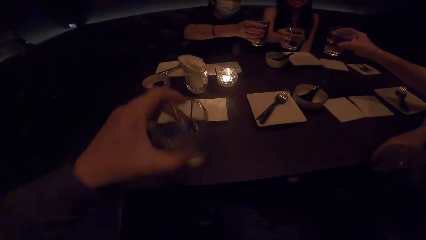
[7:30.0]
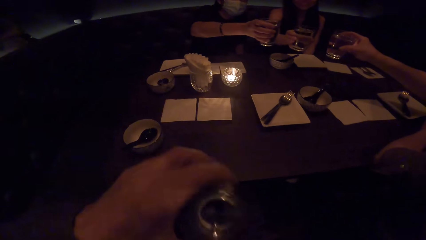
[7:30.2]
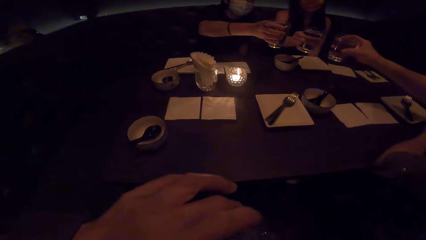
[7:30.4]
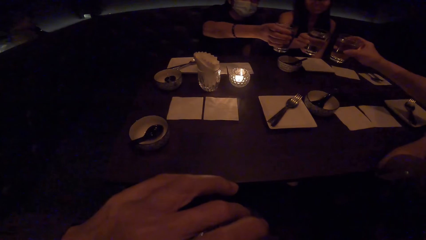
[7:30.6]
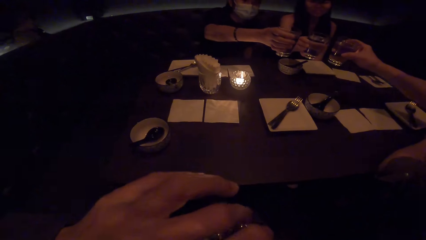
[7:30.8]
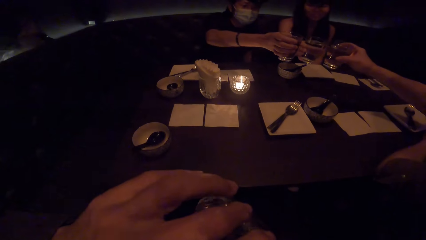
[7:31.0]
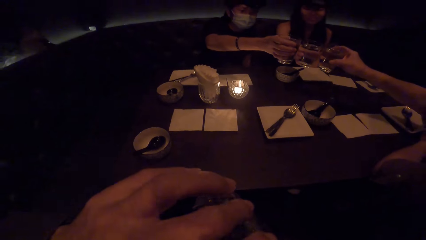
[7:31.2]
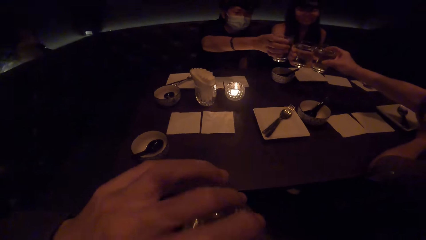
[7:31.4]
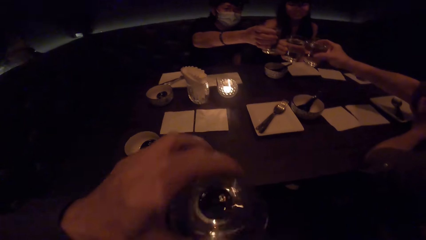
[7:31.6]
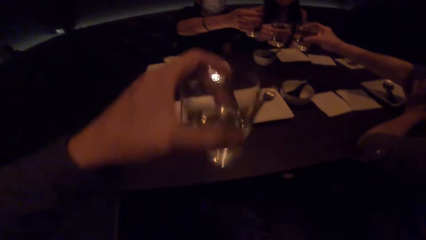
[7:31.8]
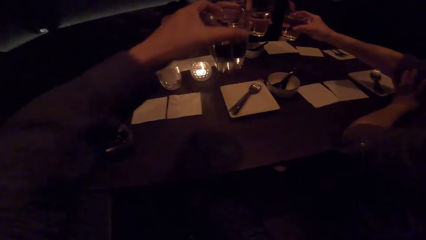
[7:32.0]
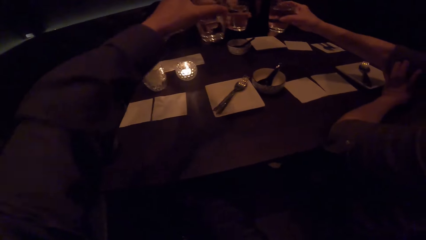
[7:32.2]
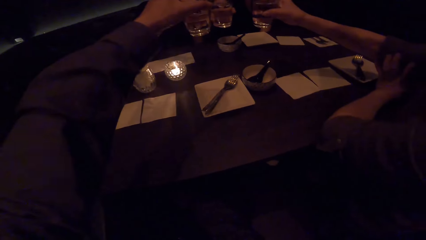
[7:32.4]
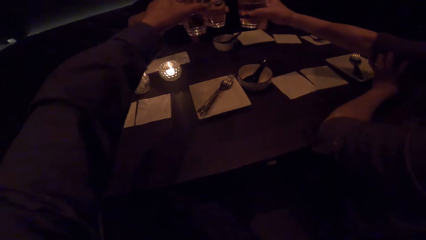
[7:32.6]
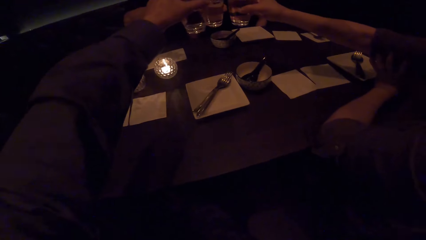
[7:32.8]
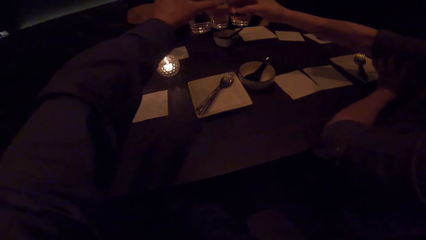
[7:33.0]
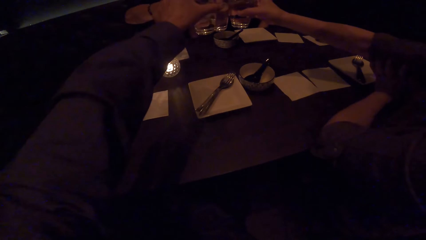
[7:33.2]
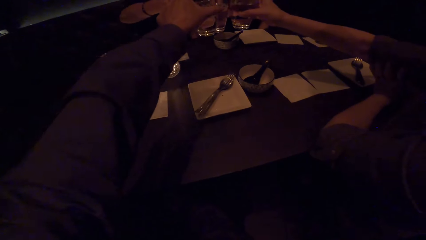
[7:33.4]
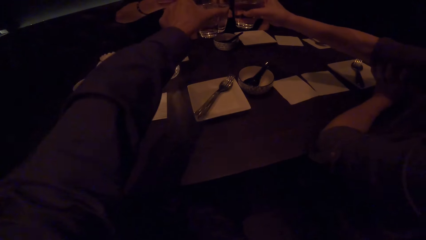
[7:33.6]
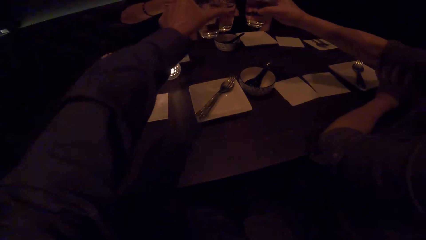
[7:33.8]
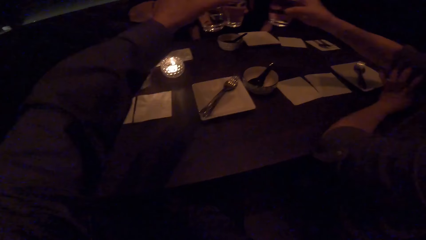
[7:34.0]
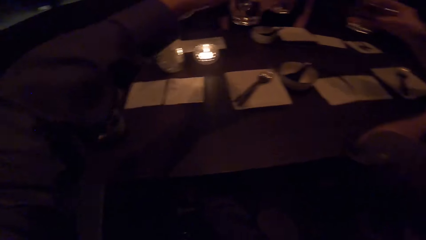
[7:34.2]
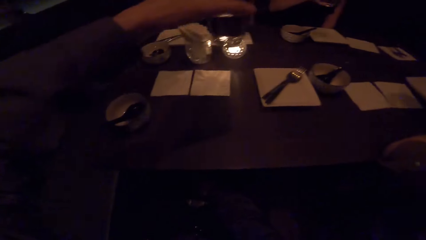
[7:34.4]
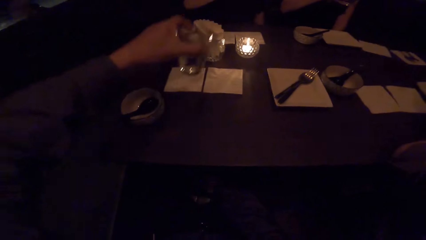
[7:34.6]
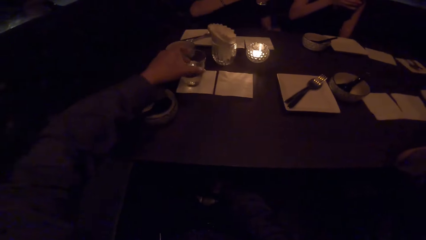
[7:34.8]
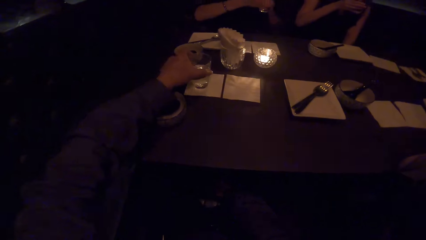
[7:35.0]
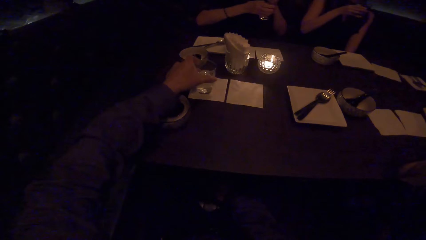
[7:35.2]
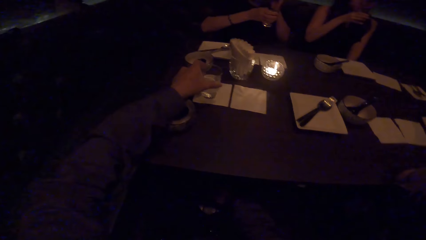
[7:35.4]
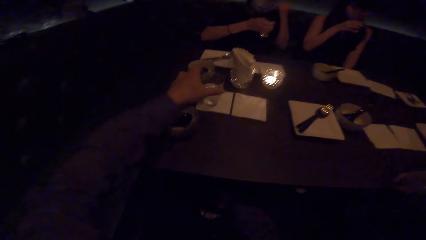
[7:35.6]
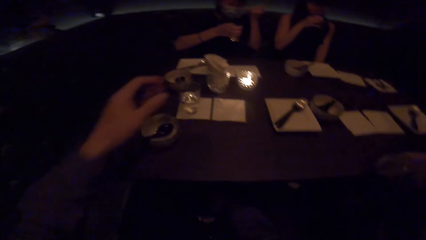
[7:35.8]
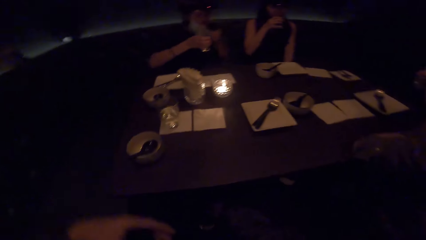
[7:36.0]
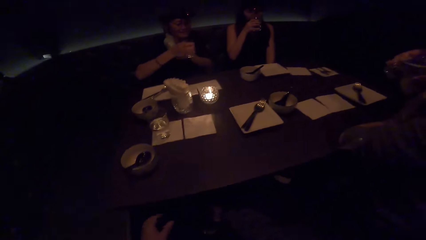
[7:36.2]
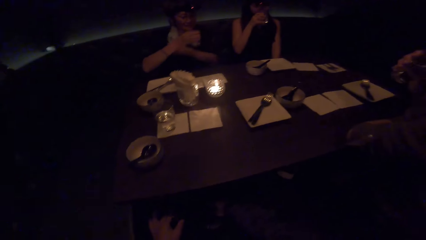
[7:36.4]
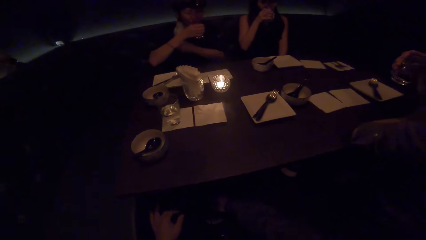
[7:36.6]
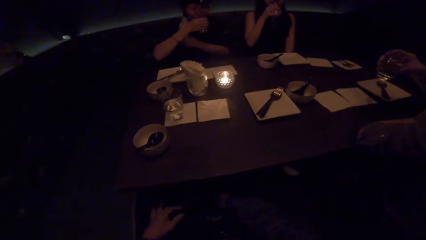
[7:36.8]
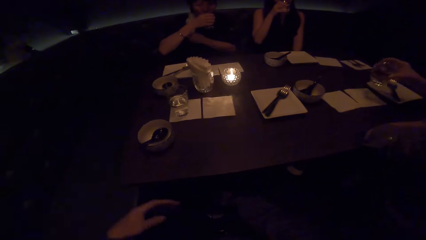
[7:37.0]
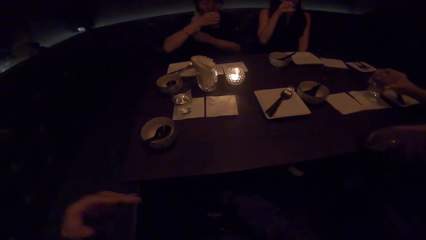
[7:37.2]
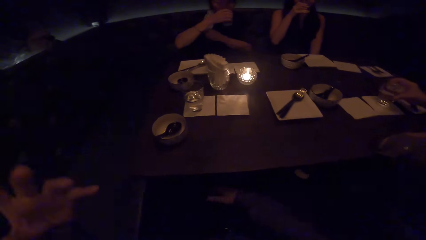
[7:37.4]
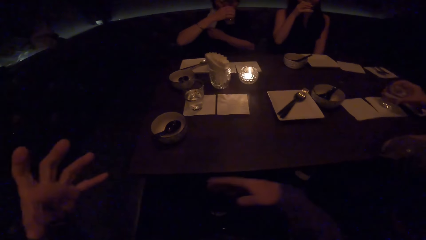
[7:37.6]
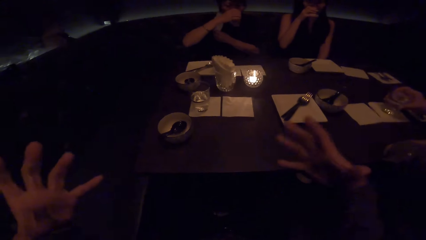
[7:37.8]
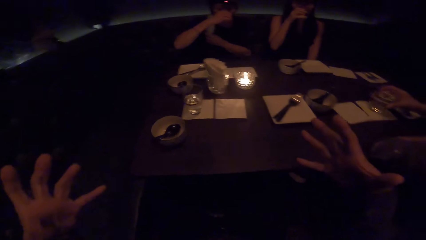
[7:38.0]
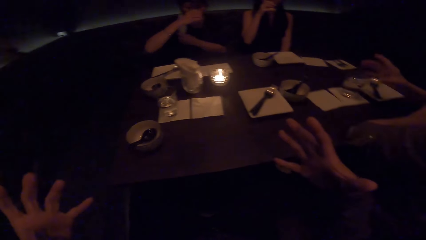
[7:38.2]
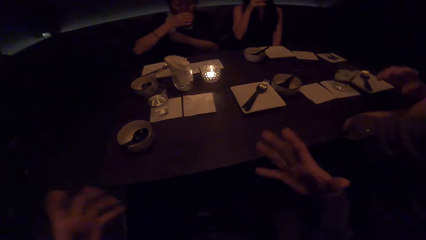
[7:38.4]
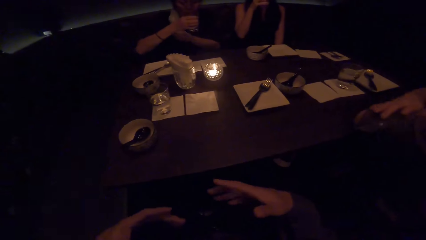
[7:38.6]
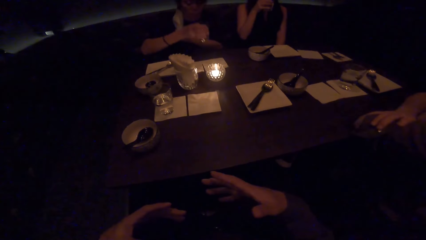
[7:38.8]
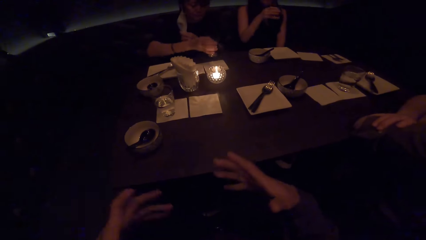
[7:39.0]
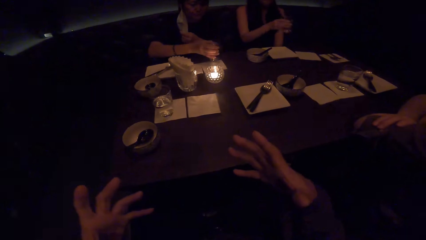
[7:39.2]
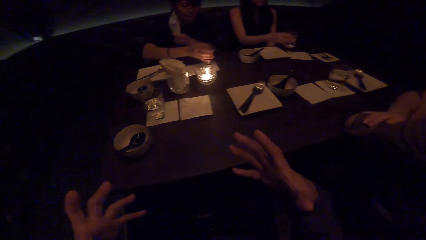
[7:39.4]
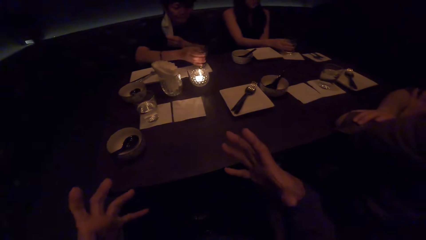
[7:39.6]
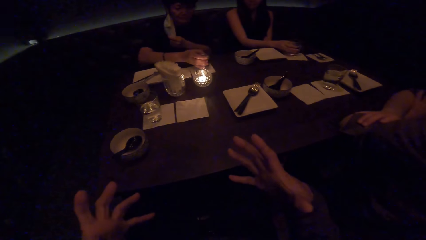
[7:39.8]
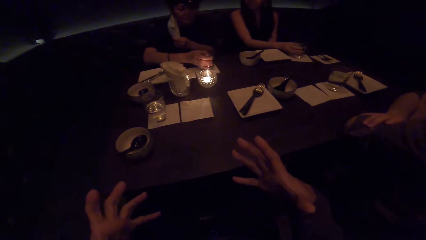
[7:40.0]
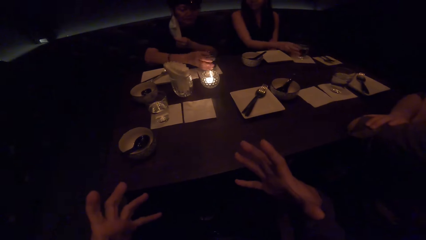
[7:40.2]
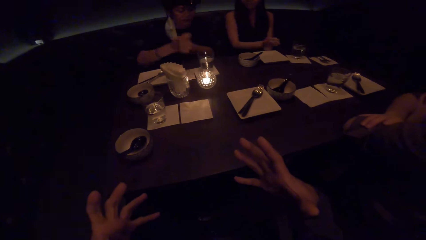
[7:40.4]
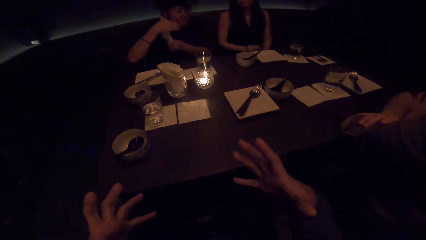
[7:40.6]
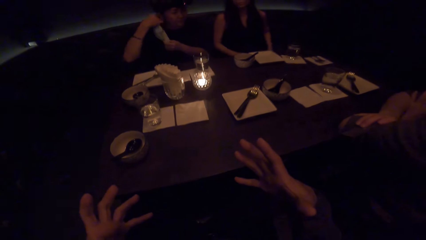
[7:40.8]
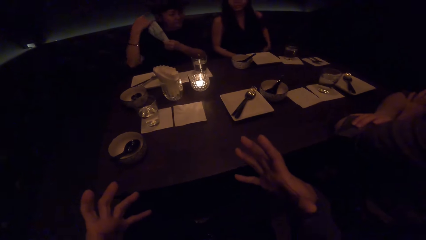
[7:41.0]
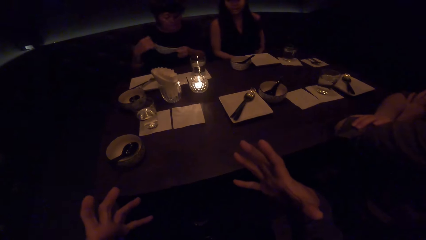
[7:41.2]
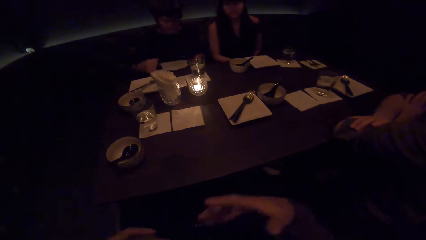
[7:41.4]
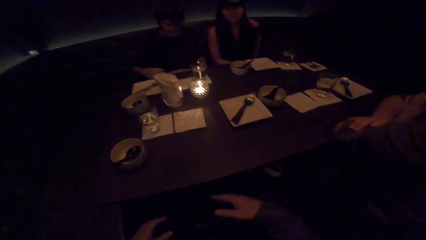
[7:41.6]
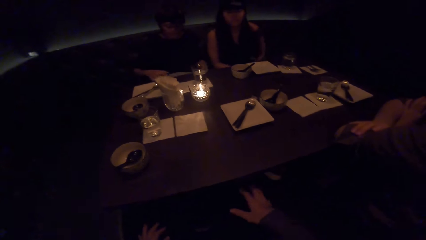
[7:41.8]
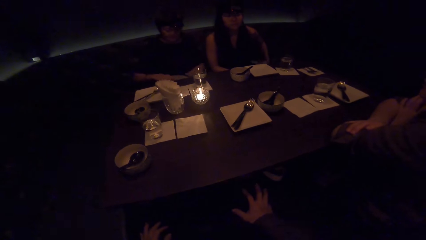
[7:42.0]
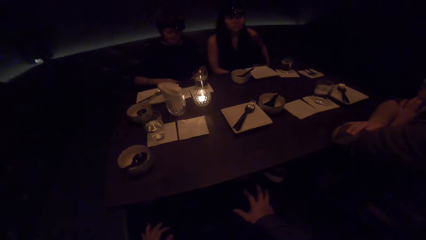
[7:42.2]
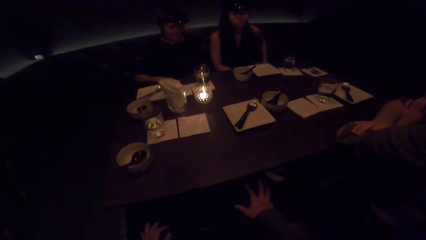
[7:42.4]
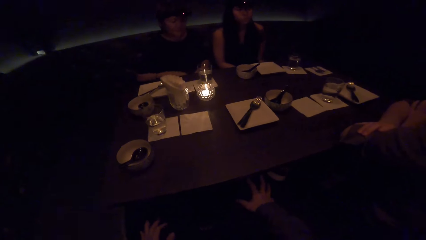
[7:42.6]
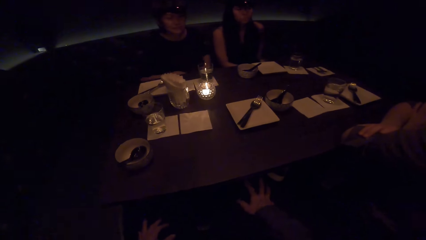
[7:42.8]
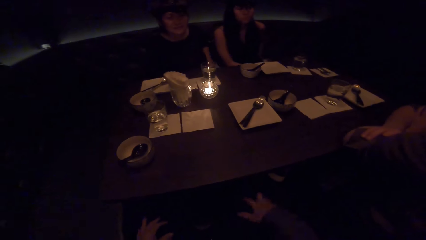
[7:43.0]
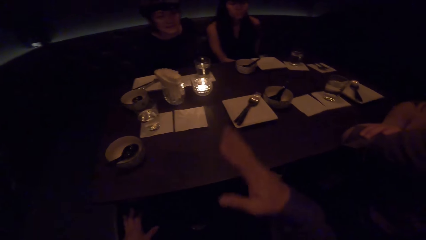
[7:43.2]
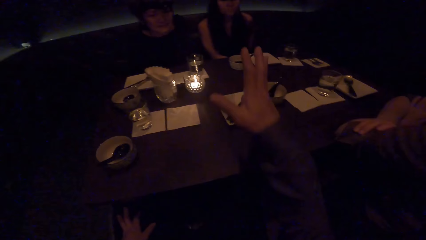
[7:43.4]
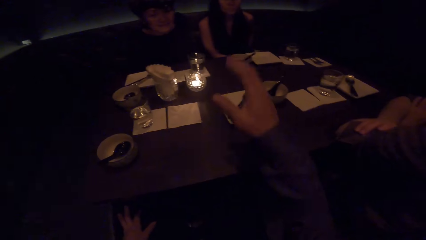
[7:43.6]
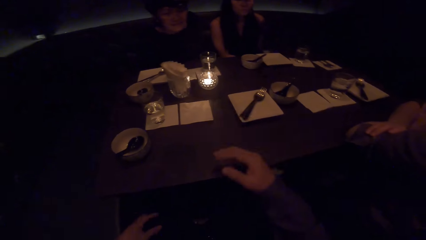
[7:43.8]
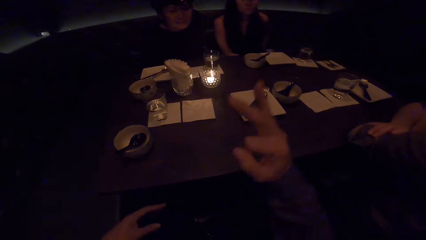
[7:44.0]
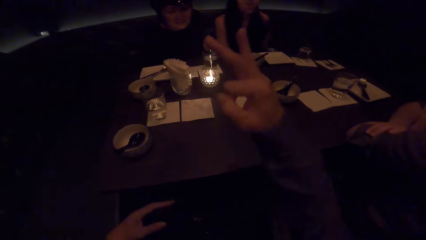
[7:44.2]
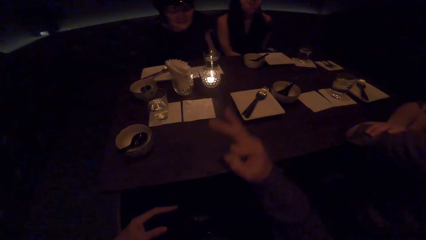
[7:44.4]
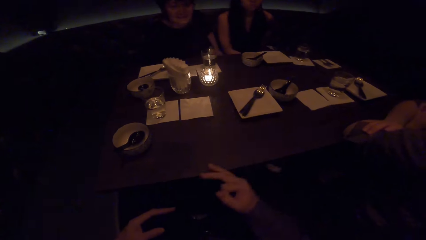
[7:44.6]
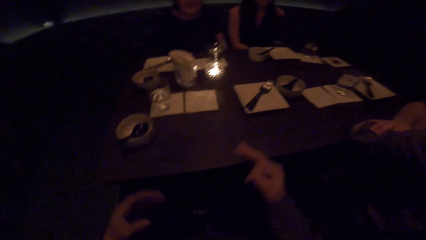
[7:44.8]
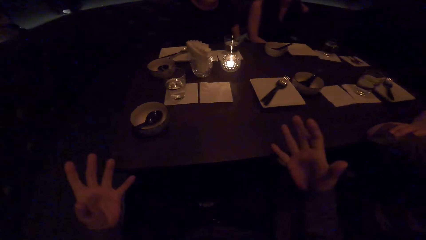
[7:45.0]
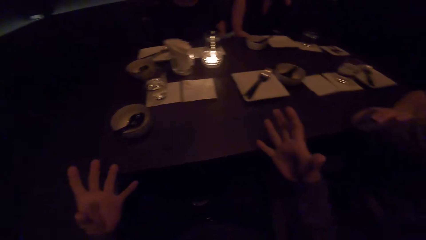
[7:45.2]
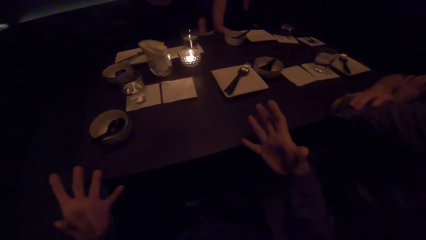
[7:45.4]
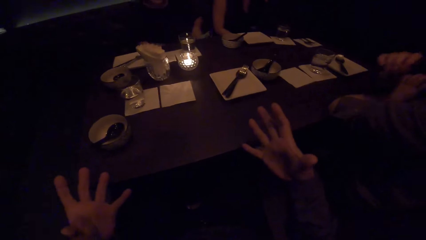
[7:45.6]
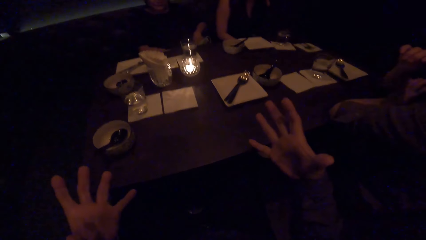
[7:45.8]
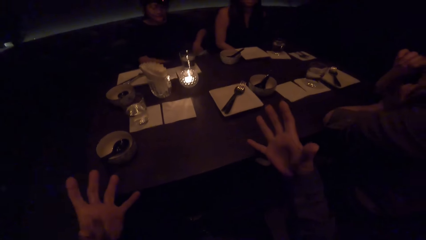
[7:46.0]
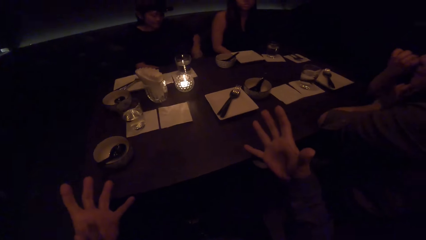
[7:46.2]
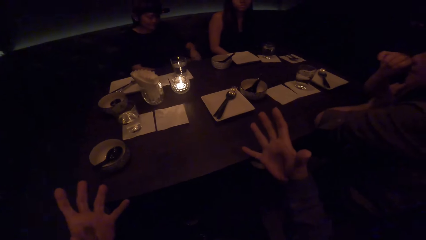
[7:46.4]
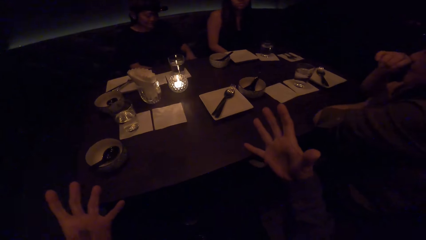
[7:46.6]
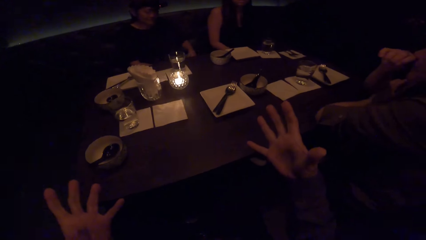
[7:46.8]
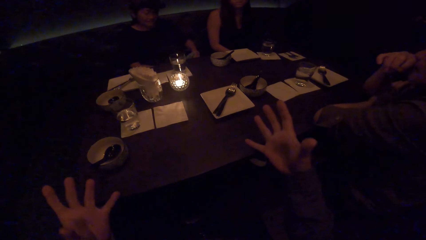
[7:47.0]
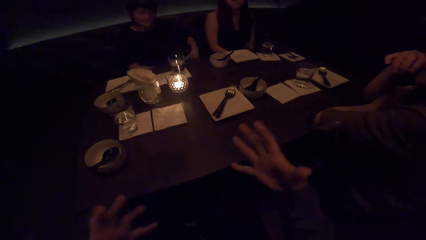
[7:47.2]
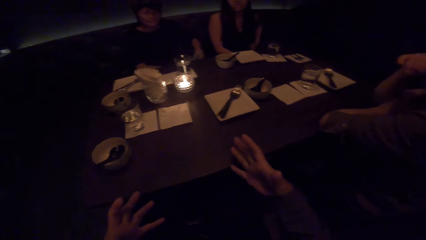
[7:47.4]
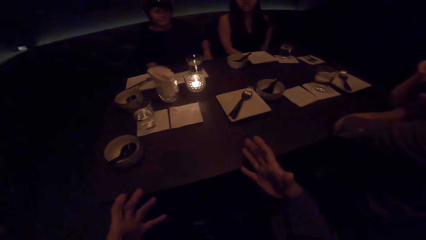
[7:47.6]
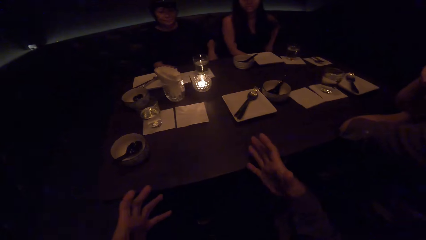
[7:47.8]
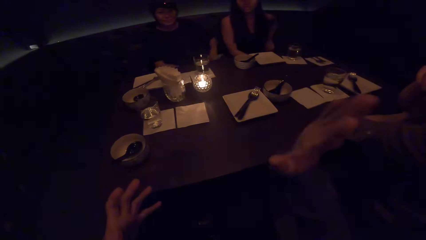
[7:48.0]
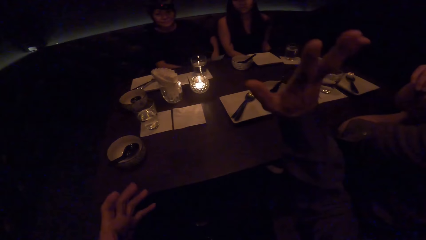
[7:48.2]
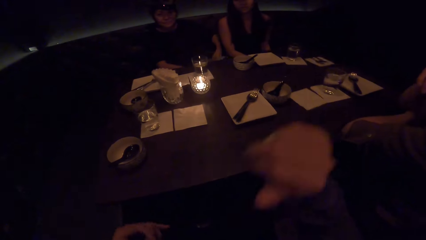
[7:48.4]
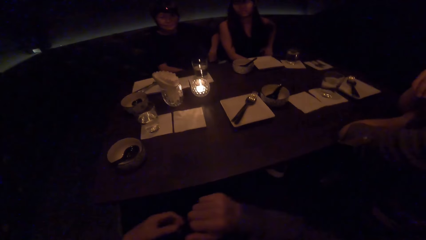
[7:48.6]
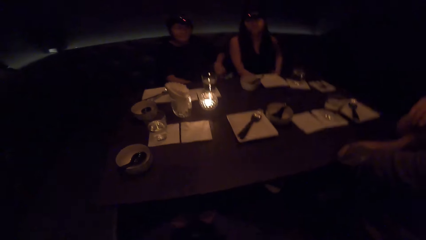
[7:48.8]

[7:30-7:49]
The camera wearer drinks water in a glass. A lady cheers with their glasses over the table with two other ladies. The camera wearer cheers glasses with the three ladies. They lift the glass and drop the glass on the table. The third lady removes her mask from her mouth. The second lady drinks water in her glass. The first lady drinks the drink in her glass. The third lady drinks something in her glass. The first lady drops the glass on the table. The camera wearer gestures and converses. They move a hand. The third lady drops the glass on the table. The second lady drops the glass on the table. The third lady detaches the mask from her ear and drops the mask under the table. The second lady listens to the camera wearer. The first lady listens to the camera wearer. The third lady listens to the camera wearer. The first lady wipes her face with her hand. The third lady holds the mask under the table.
